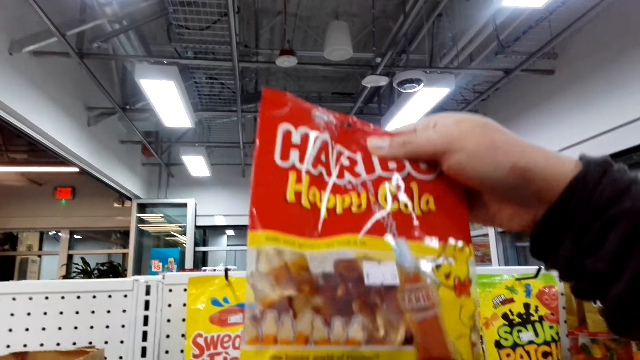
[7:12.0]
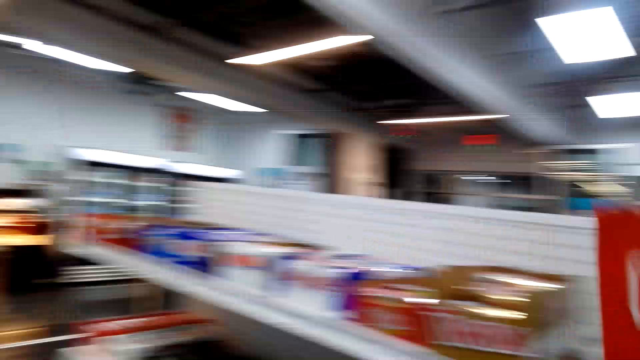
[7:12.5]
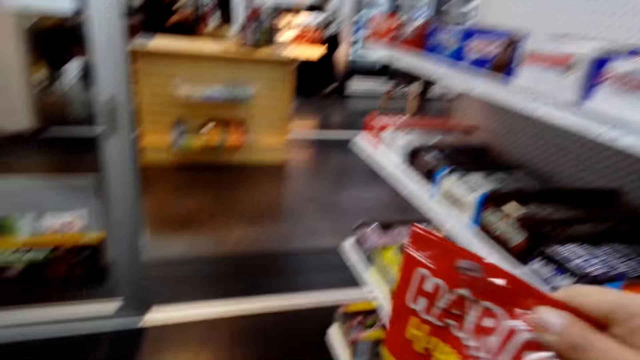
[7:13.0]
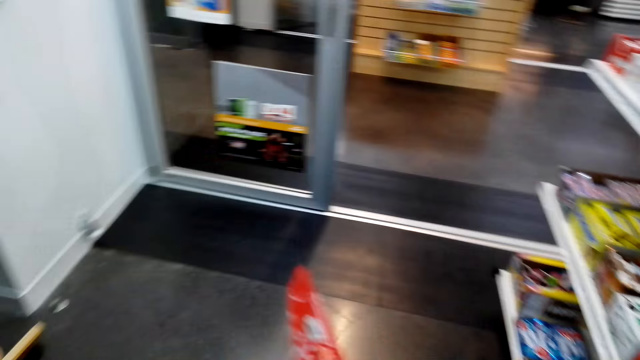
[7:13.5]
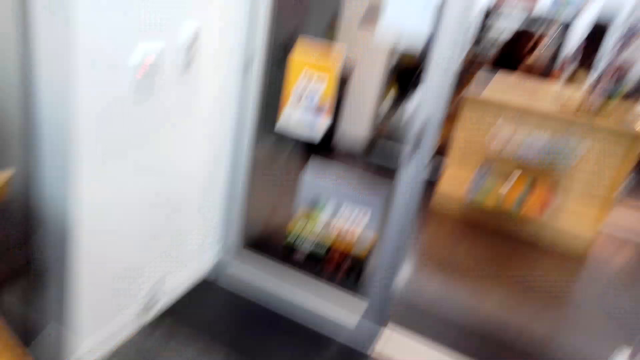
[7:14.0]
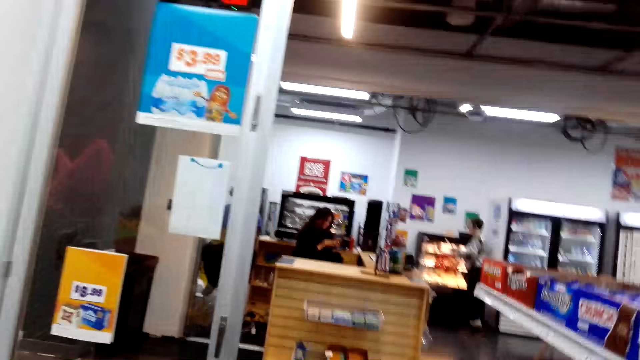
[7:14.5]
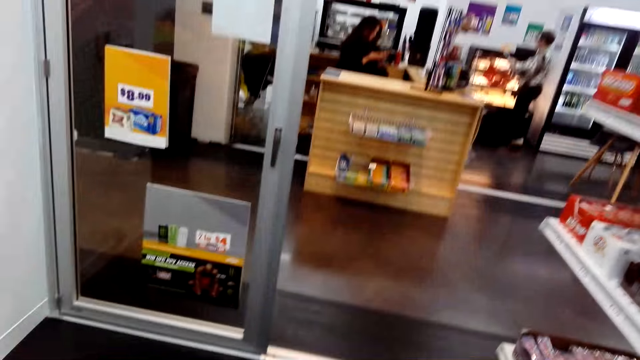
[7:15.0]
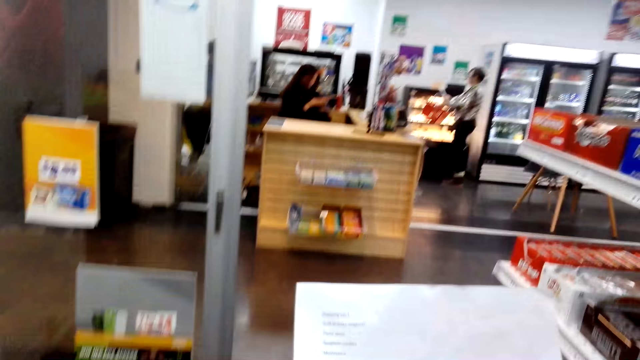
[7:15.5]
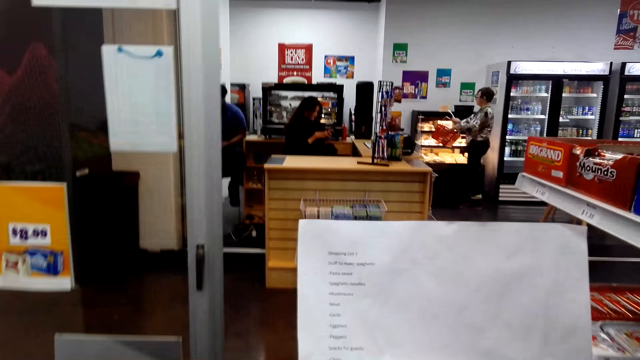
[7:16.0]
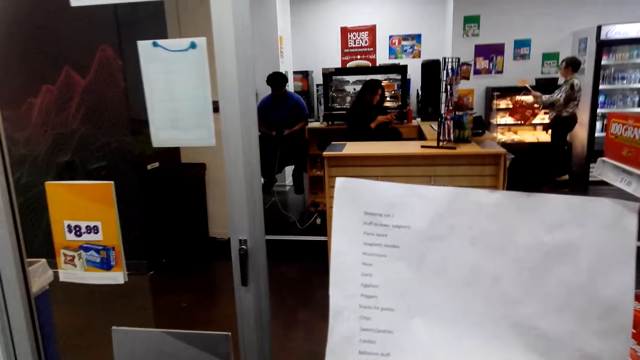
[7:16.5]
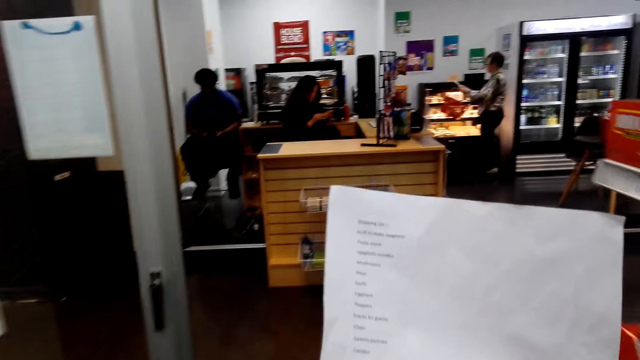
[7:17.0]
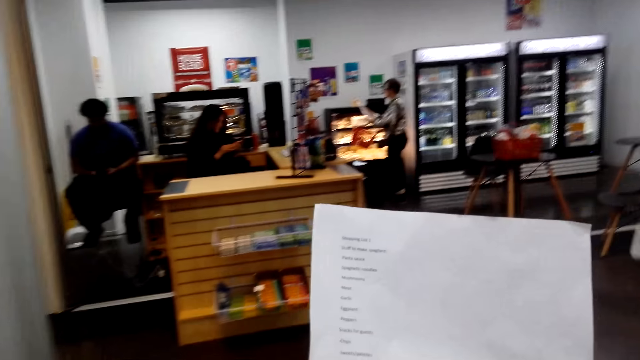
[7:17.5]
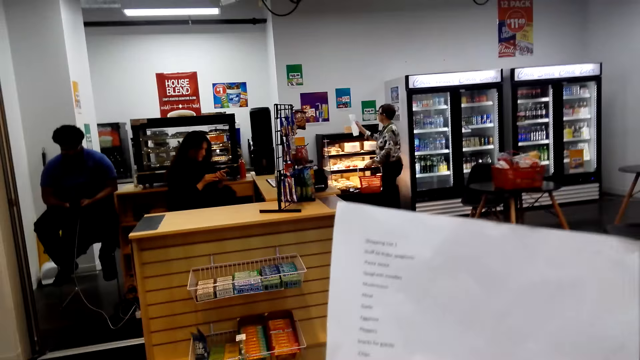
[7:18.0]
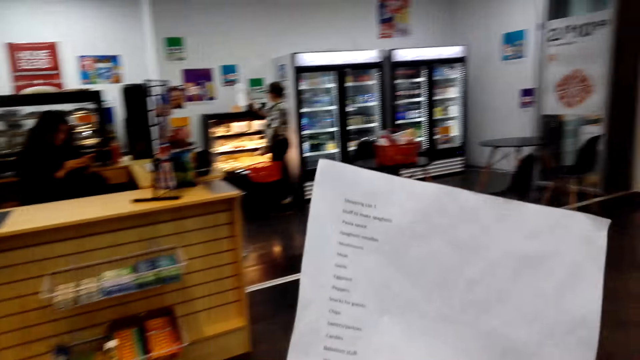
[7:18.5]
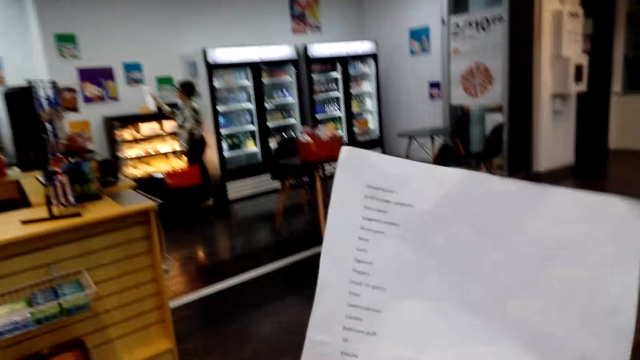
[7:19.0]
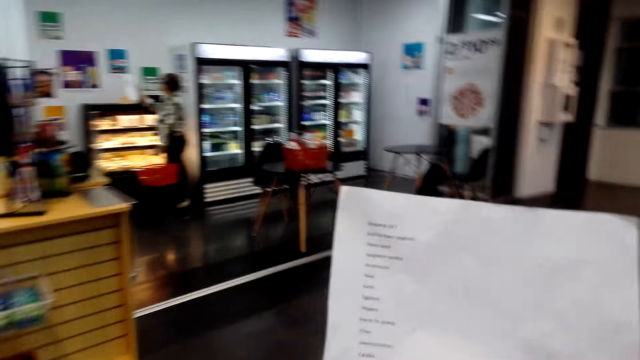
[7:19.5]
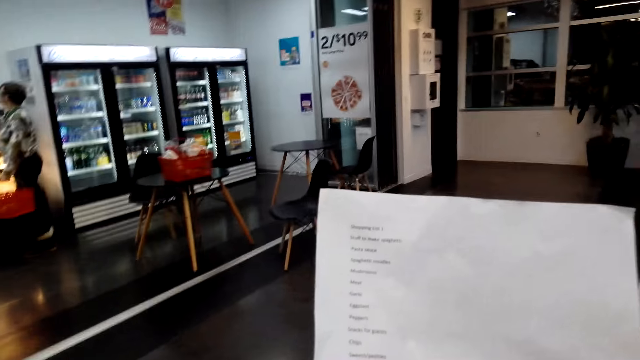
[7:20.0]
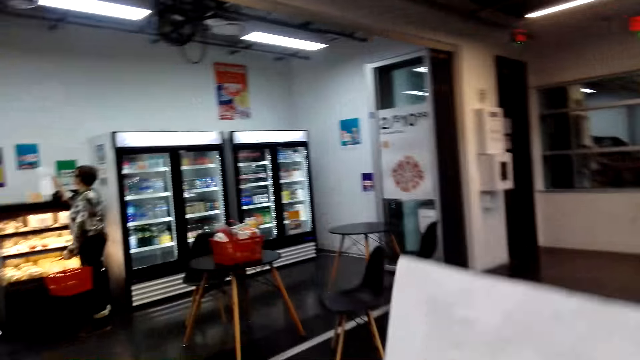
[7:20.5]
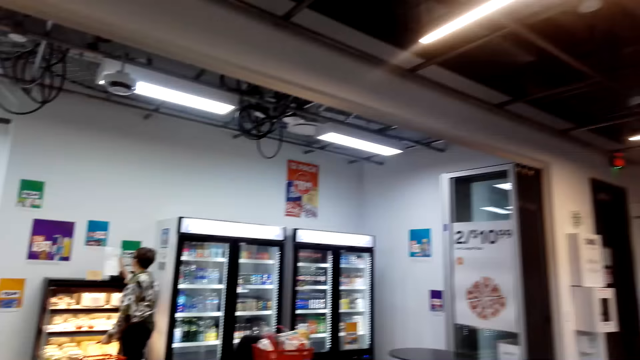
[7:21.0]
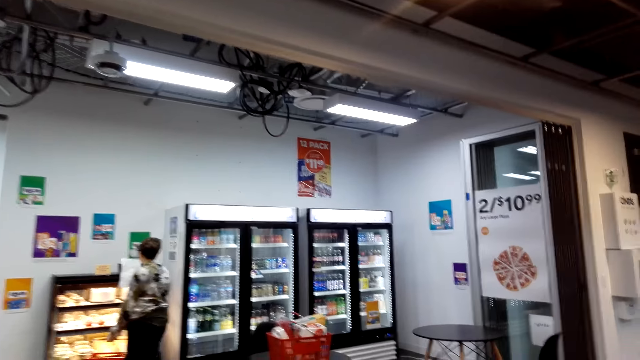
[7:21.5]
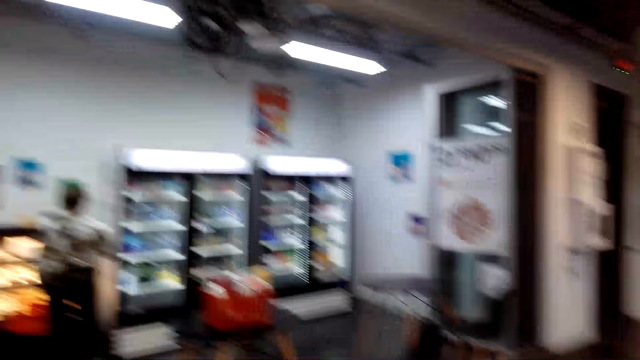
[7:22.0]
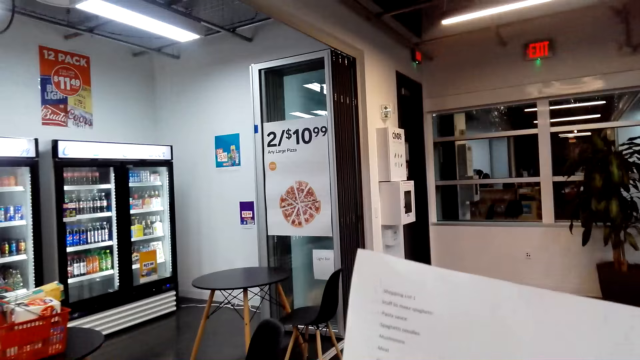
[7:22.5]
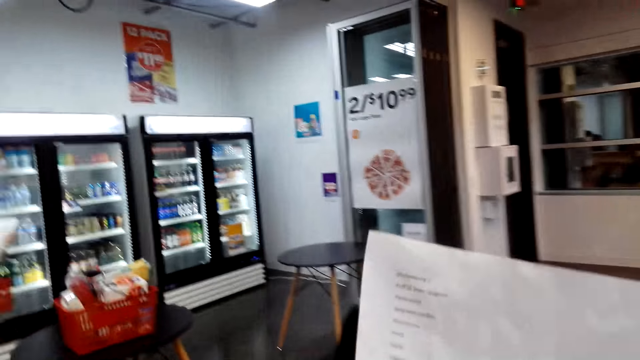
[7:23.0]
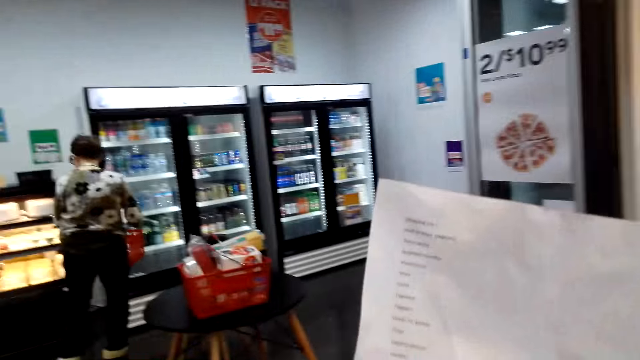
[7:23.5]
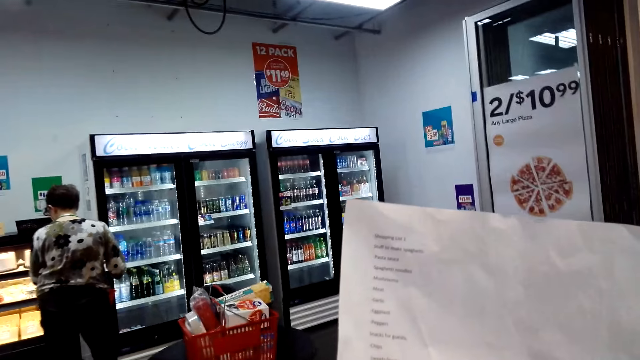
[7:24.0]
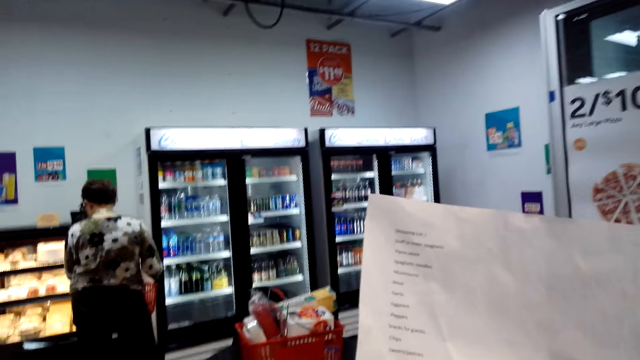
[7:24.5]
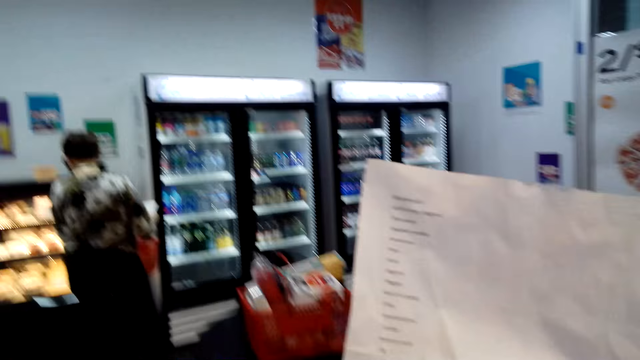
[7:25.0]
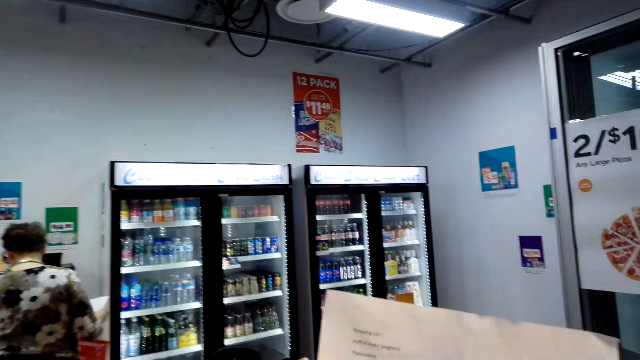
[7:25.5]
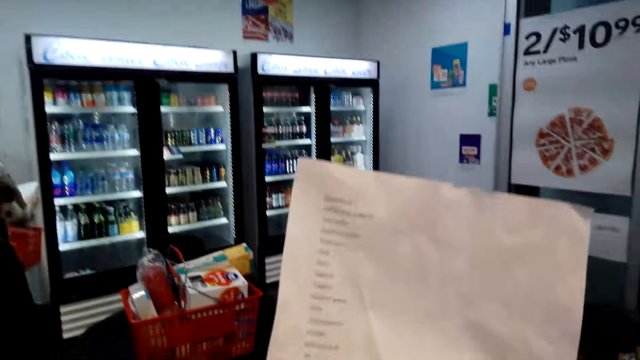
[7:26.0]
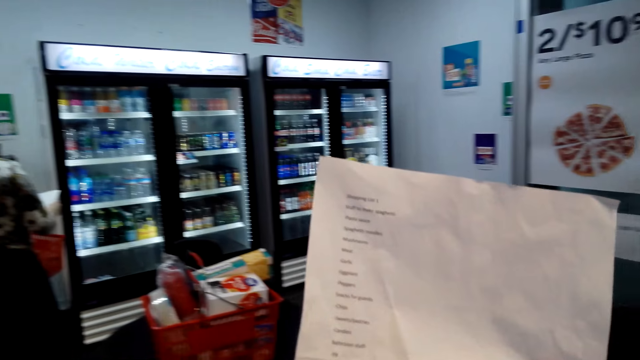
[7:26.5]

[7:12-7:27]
The camera wearer walks in the store. They check the list in hand. They walk around in the store. They check the list in hand.

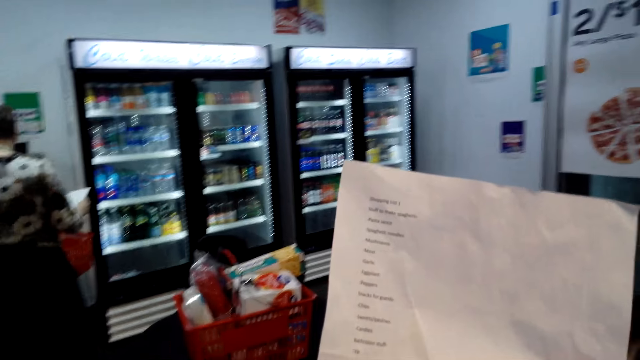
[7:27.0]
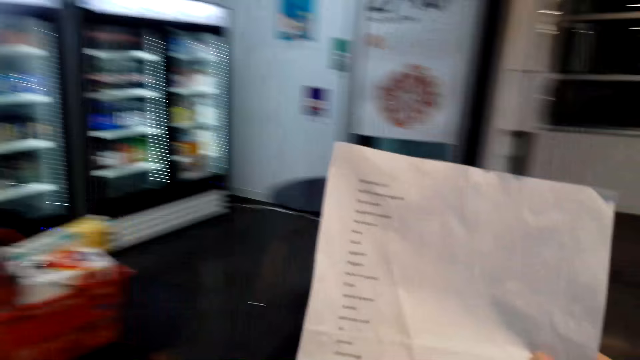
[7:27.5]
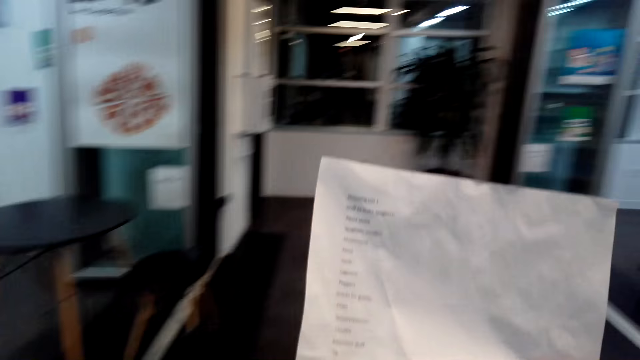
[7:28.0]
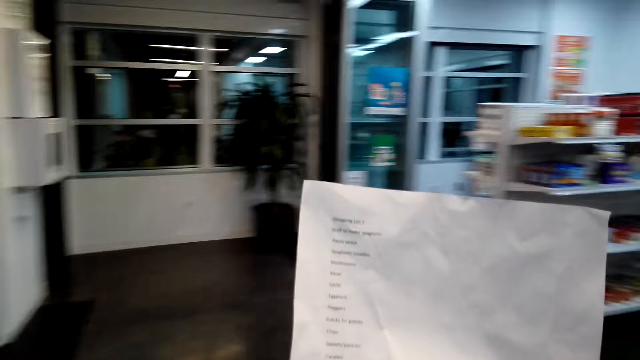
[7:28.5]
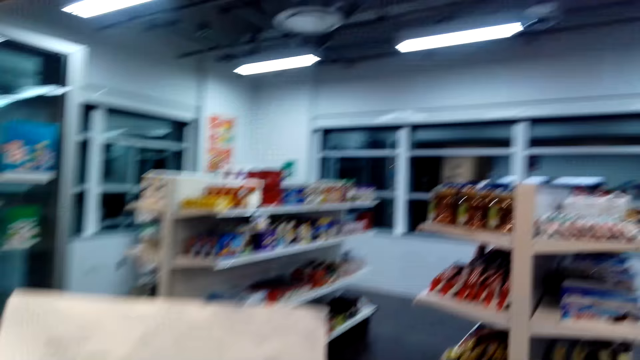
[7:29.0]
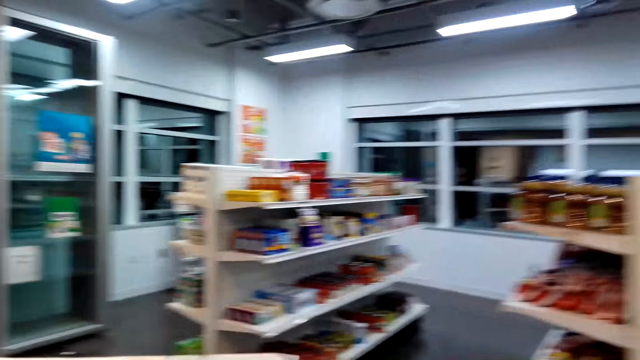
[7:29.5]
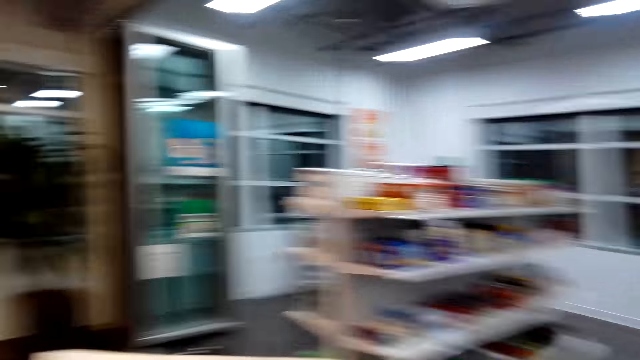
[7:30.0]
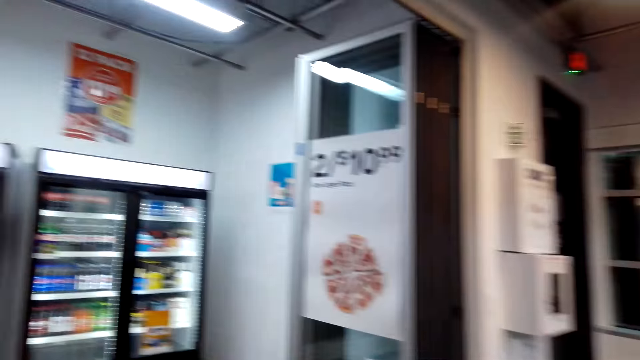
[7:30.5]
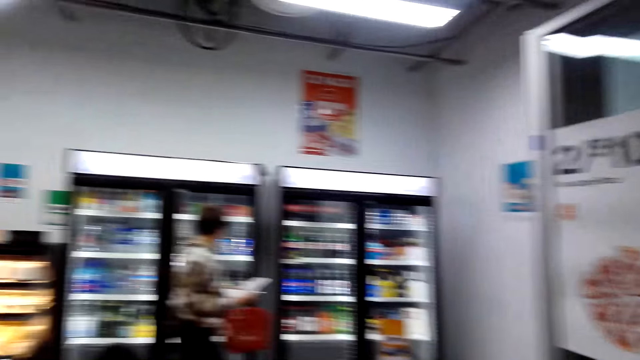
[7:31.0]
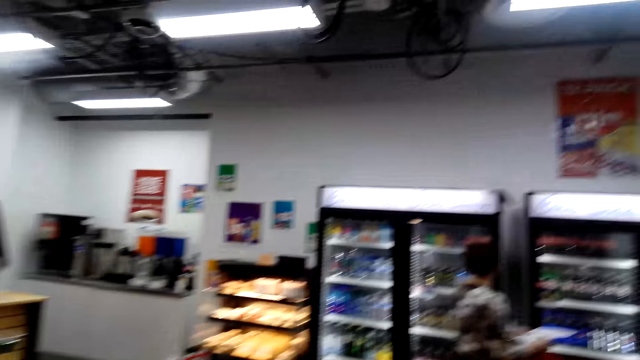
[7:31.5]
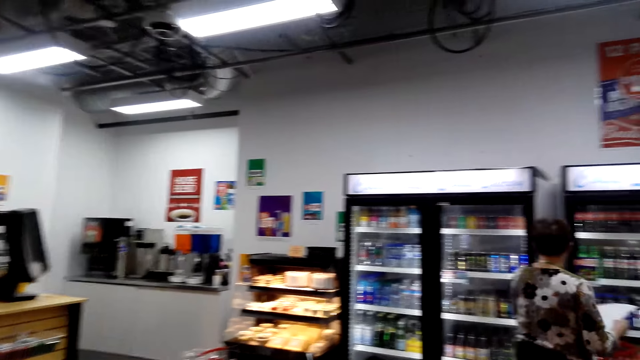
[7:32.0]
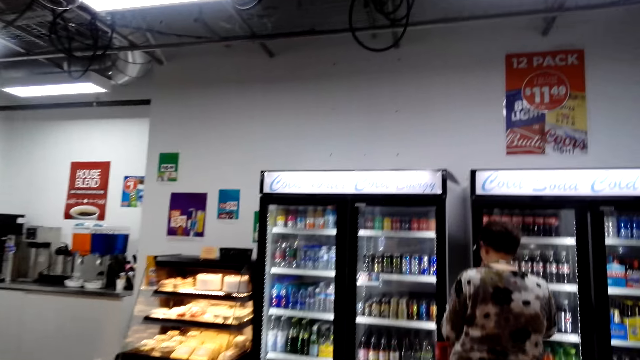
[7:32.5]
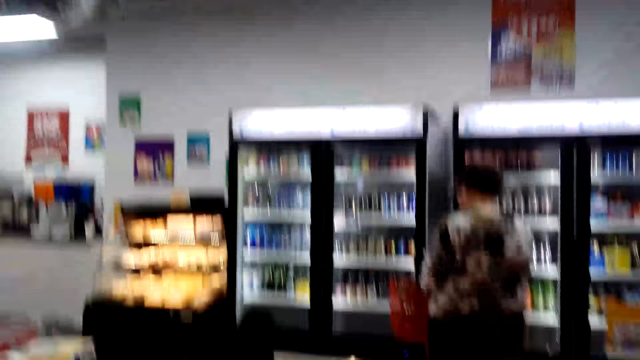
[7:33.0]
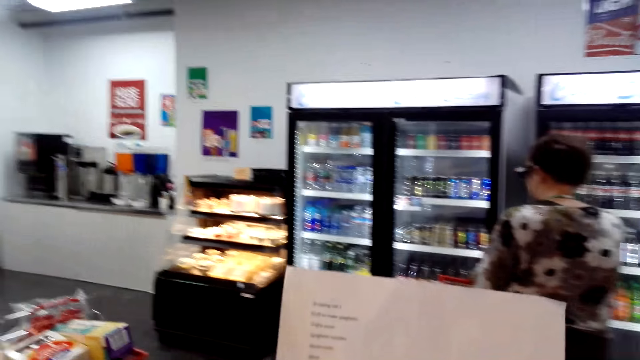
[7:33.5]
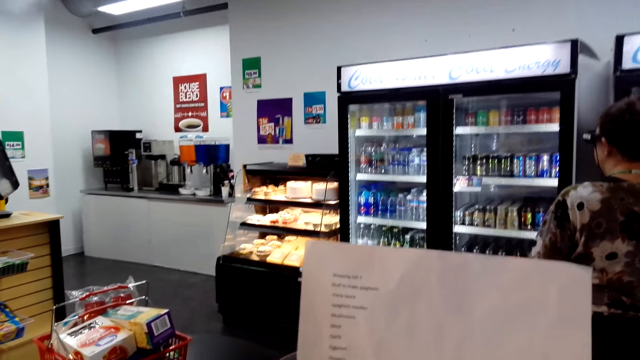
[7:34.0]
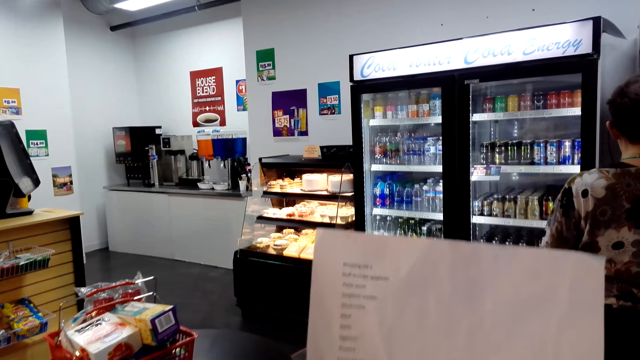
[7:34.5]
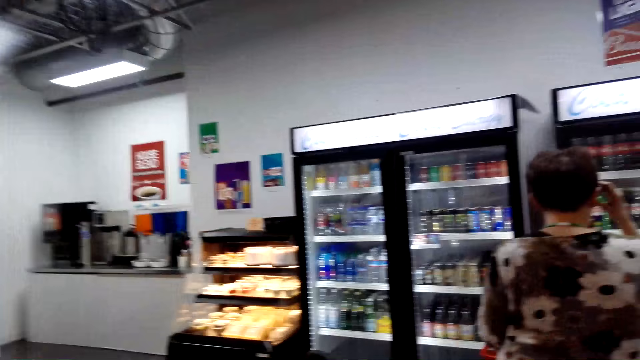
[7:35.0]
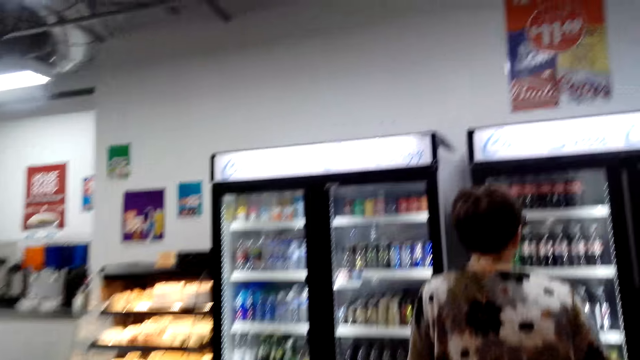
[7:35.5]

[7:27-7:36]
The camera wearer looks around in the store. They check the list in hand. They walk to the cooler.
